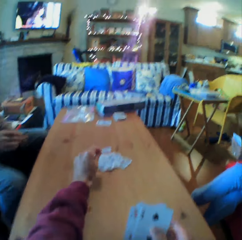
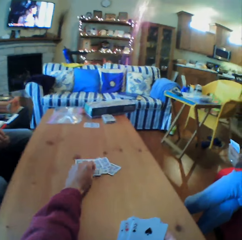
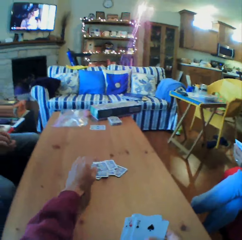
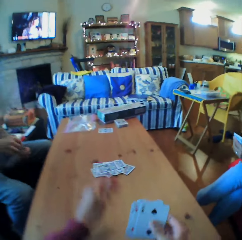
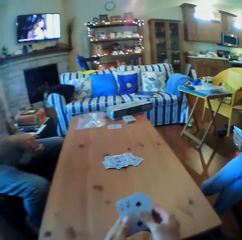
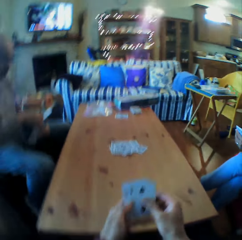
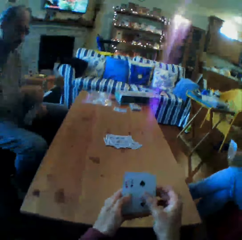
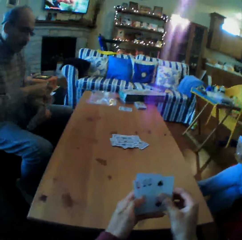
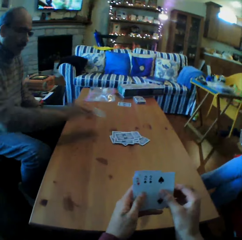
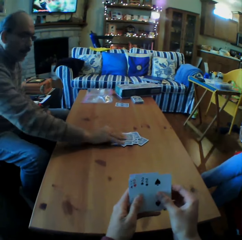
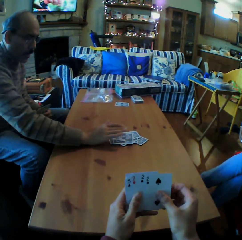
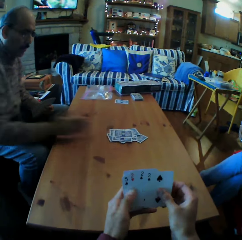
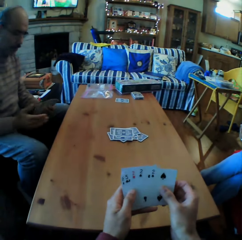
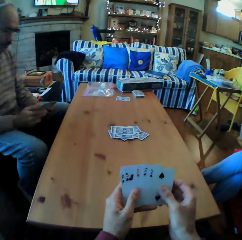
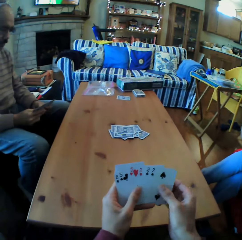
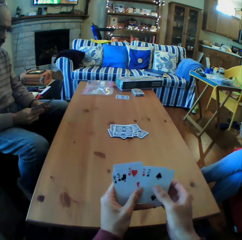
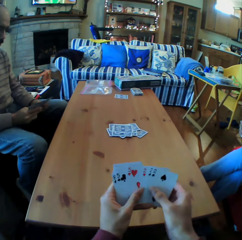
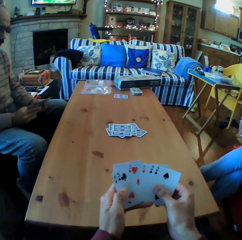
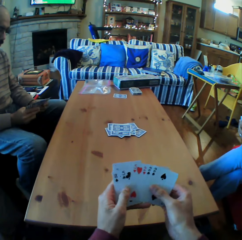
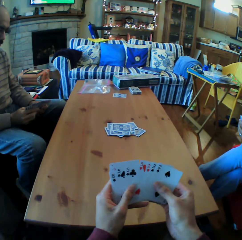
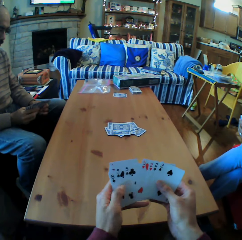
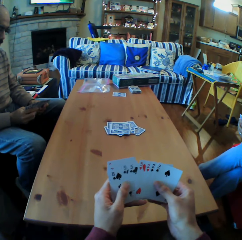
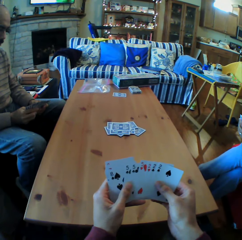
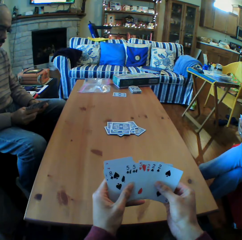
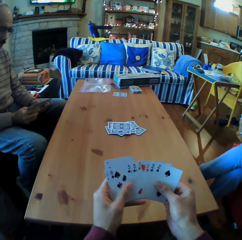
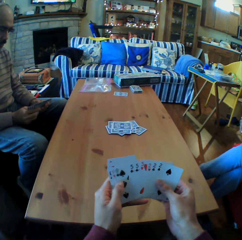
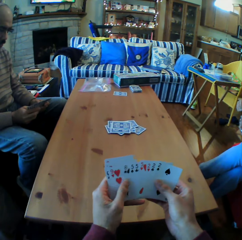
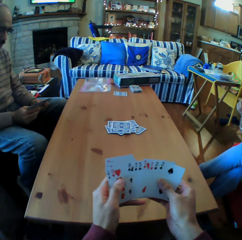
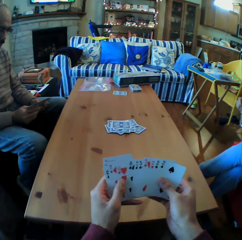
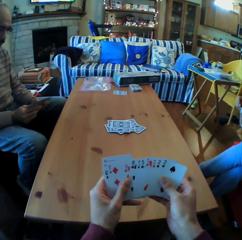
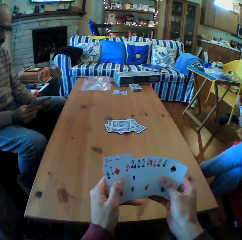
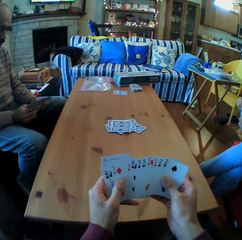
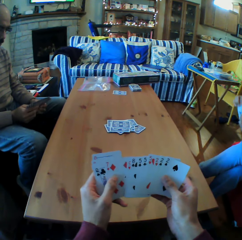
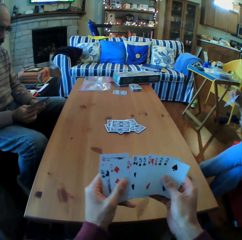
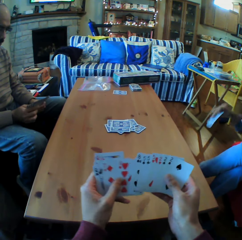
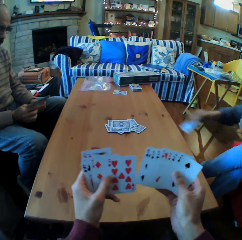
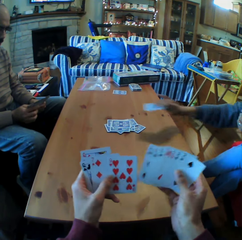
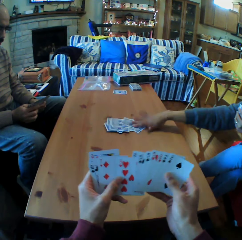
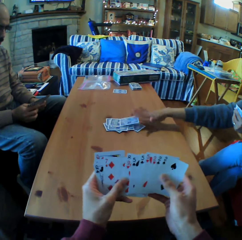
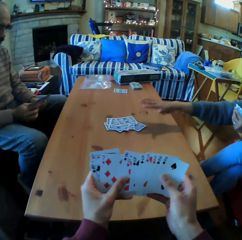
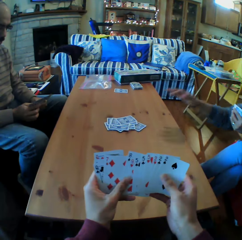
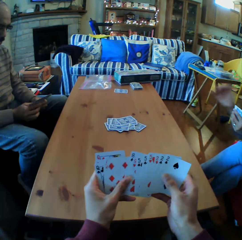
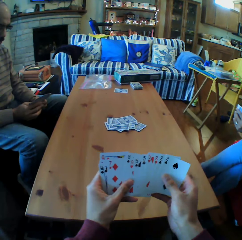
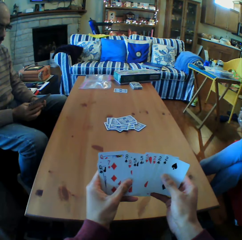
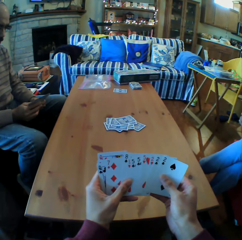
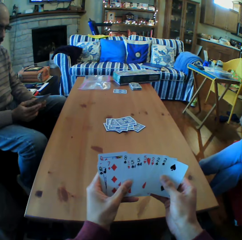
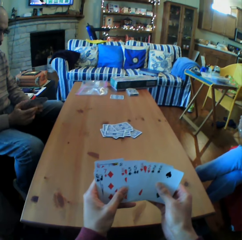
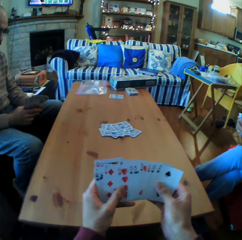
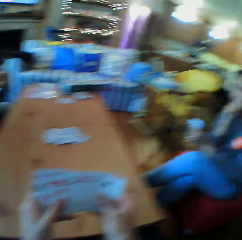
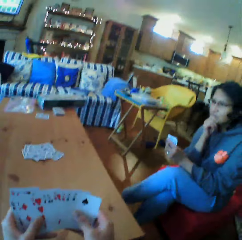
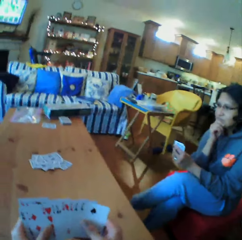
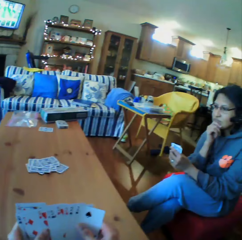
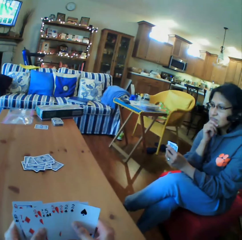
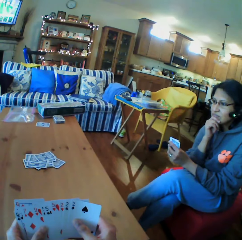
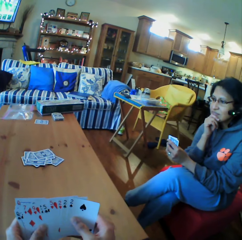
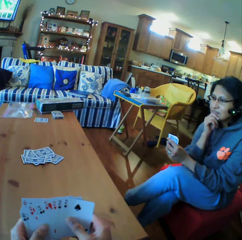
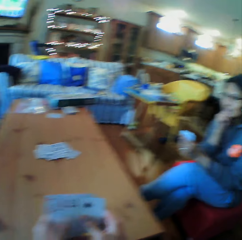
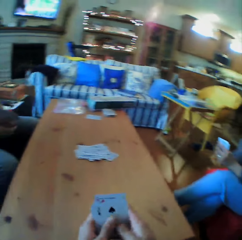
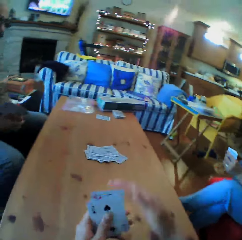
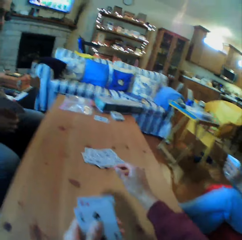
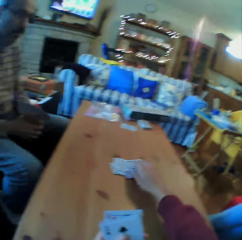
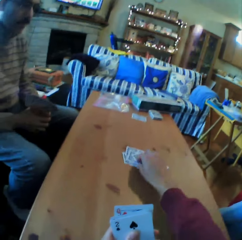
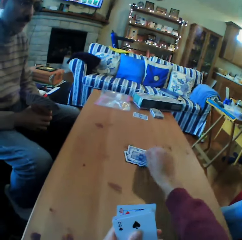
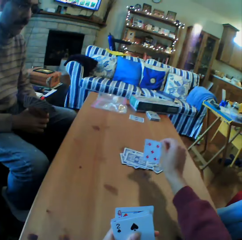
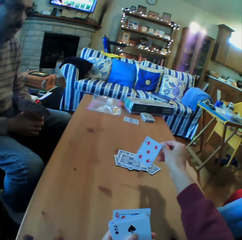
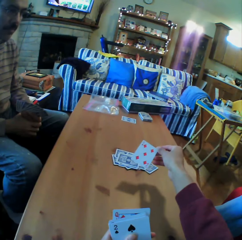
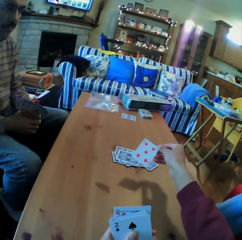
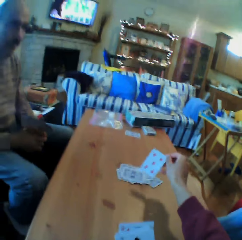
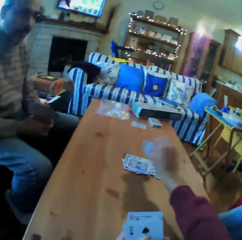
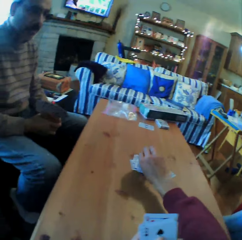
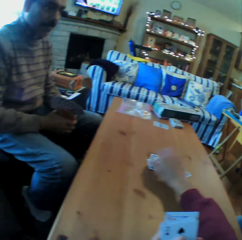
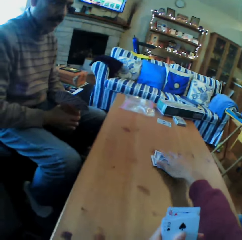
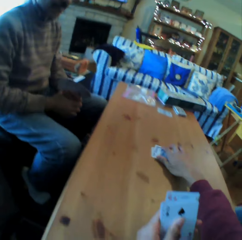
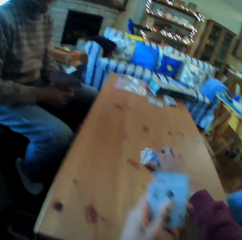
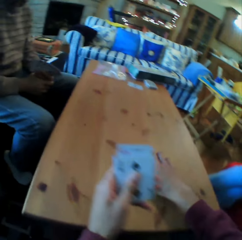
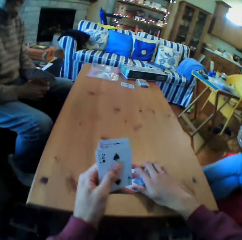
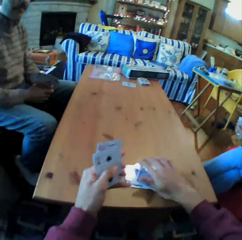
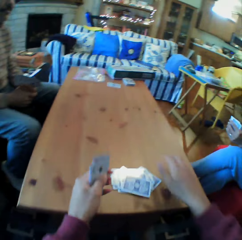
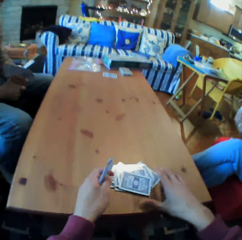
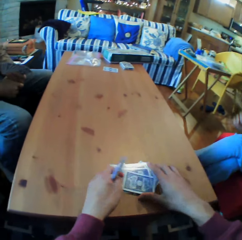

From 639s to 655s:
The camera wearer puts the cards on the table. A man puts the cards on the table. The camera wearer moves the cards on his hands. A woman puts the cards on the table. The camera wearer converses with the woman. He looks at the woman. He turns the card and picks up the card from the table. He puts the card on the table.

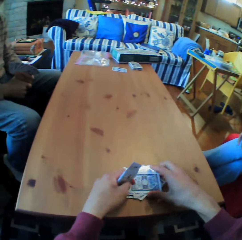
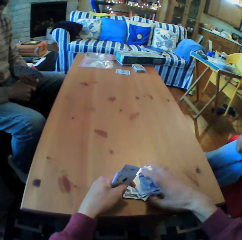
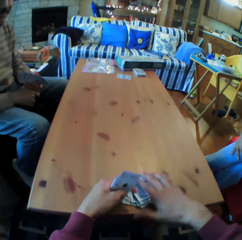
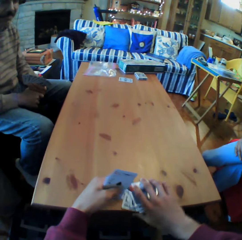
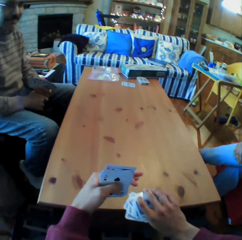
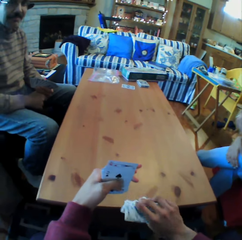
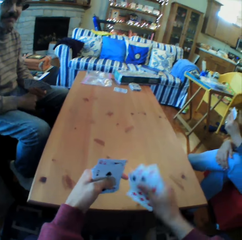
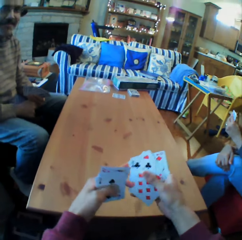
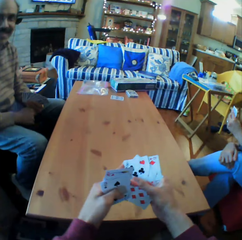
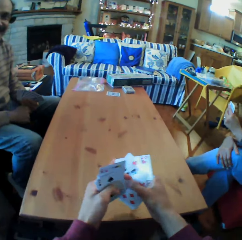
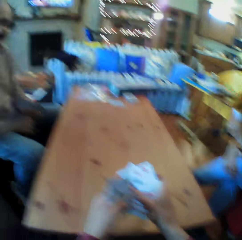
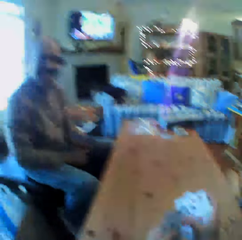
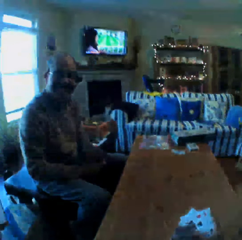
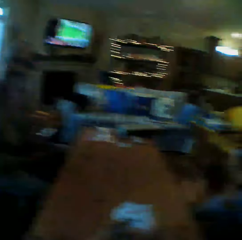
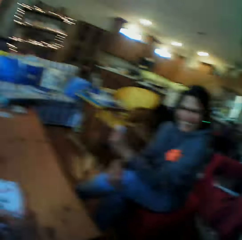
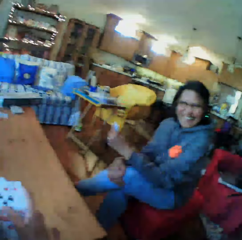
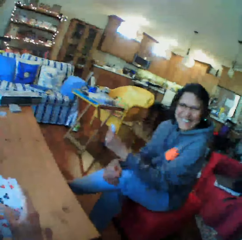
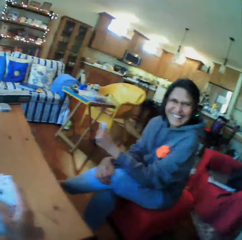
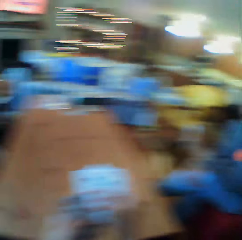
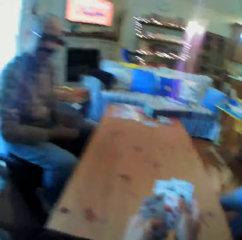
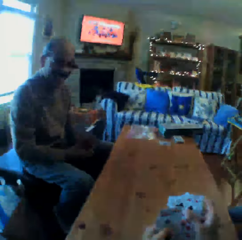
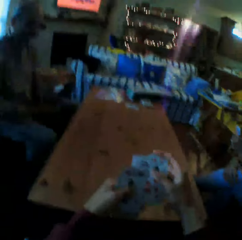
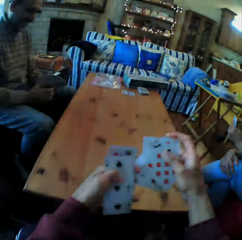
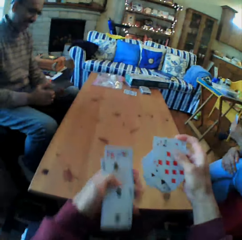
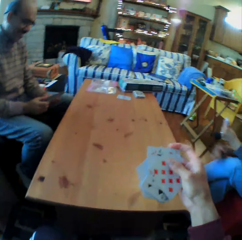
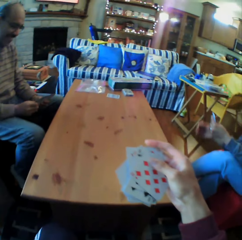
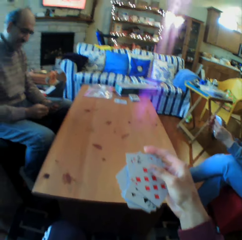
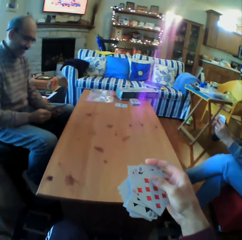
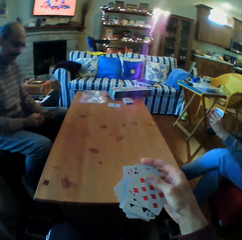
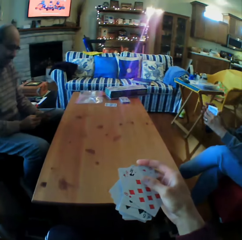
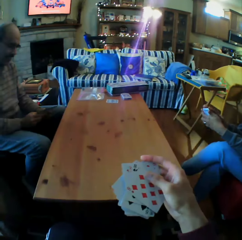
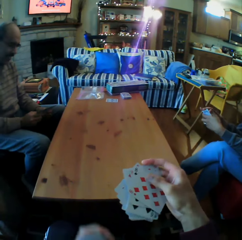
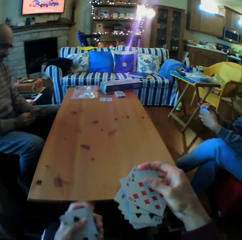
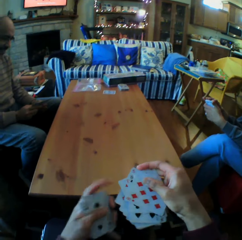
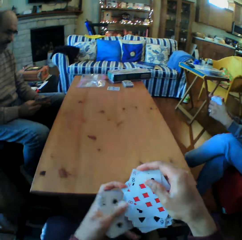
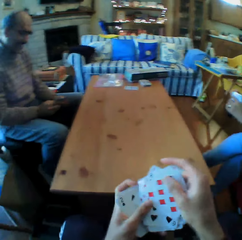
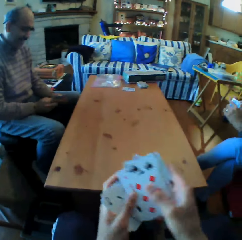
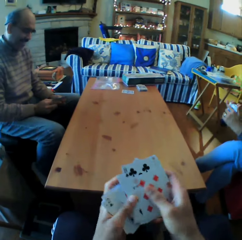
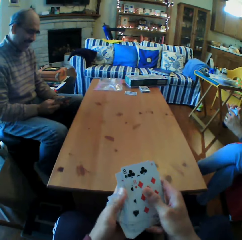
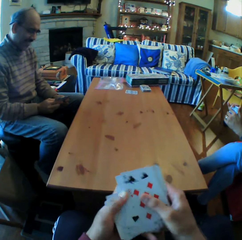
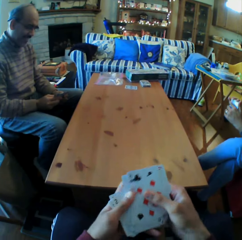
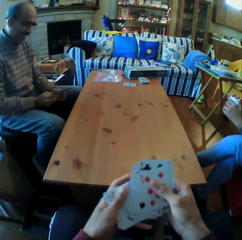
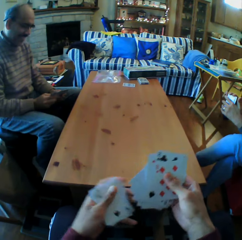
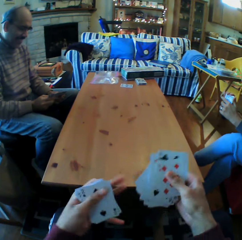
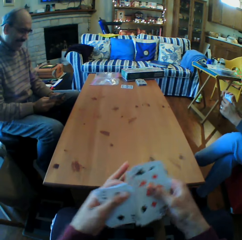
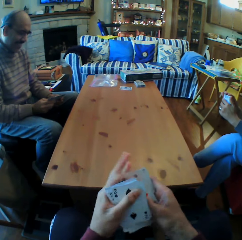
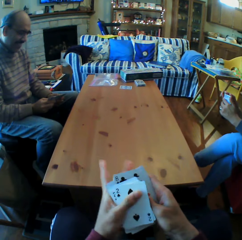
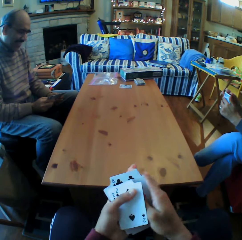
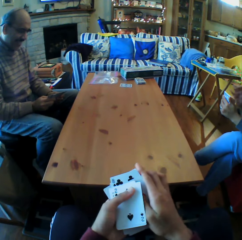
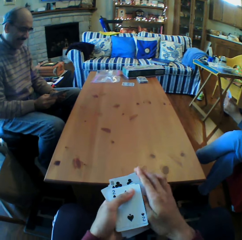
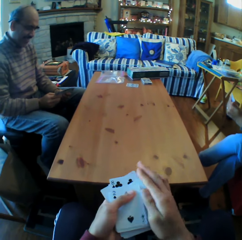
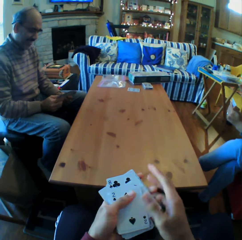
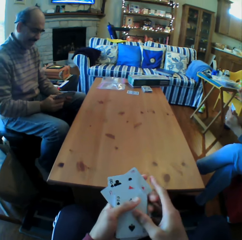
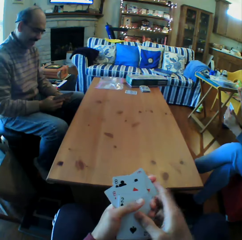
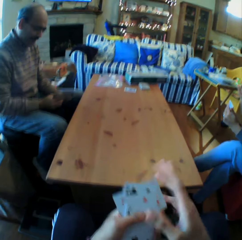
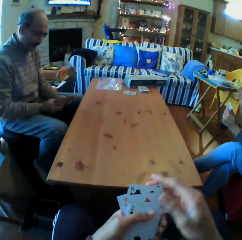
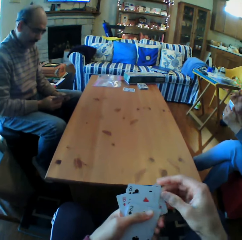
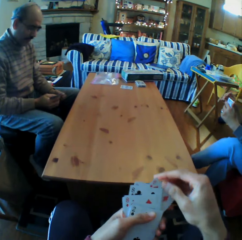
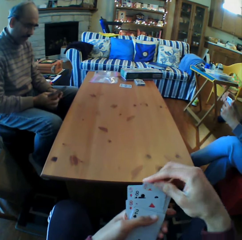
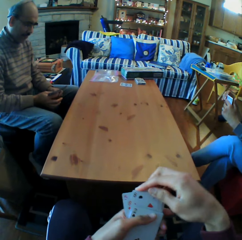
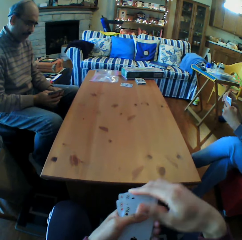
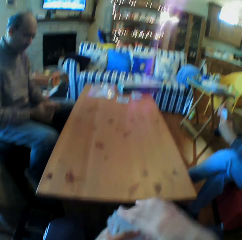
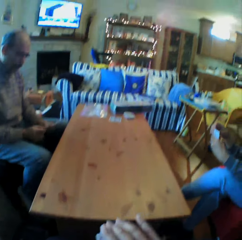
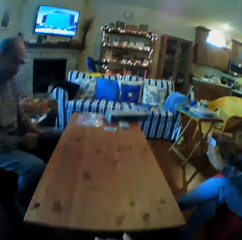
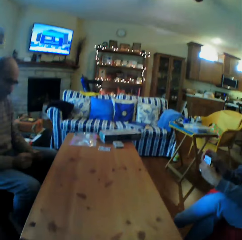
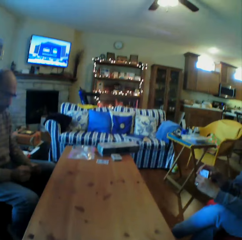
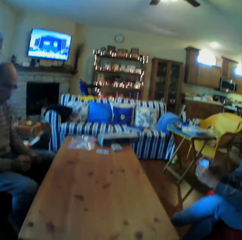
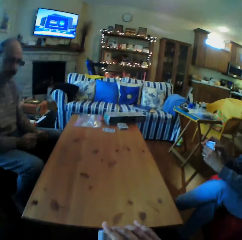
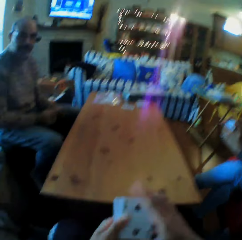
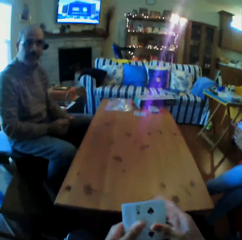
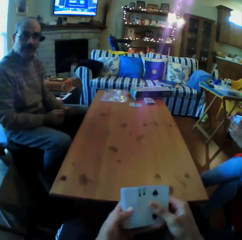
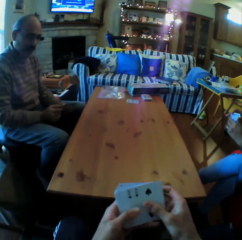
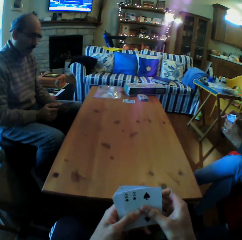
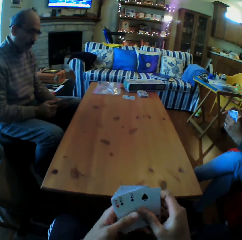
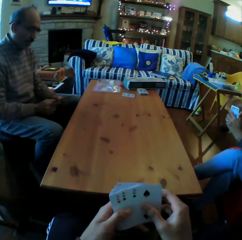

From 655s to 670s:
The camera wearer picks up the cards on the table. They look at a man. They look at a woman. They arrange the cards repeatedly. The woman converses with the camera wearer. The camera wearer converses with the woman and the man.
